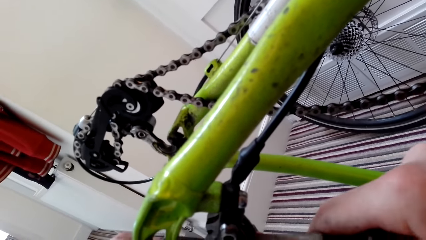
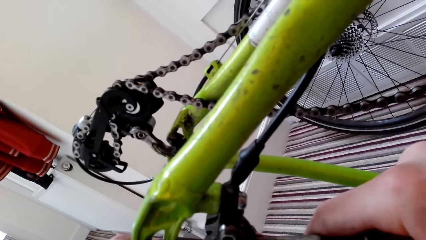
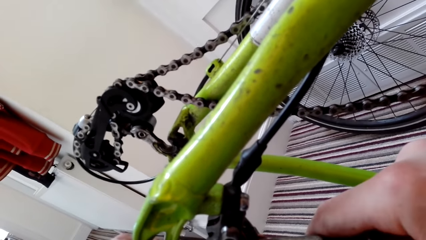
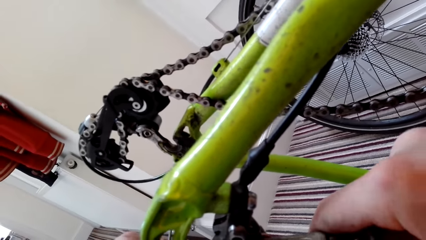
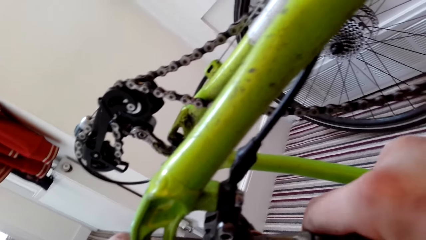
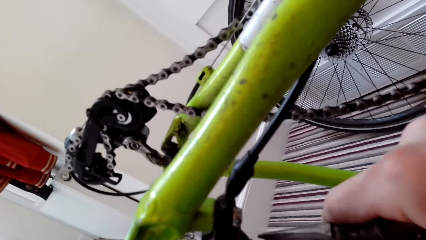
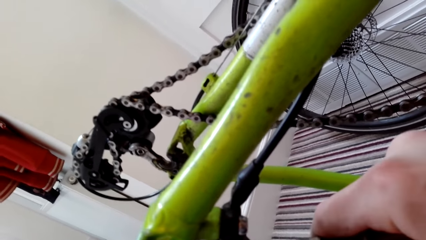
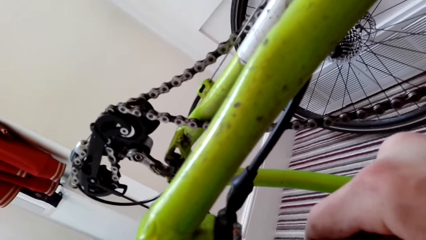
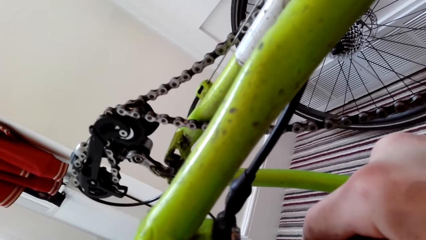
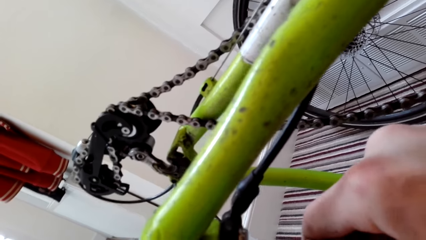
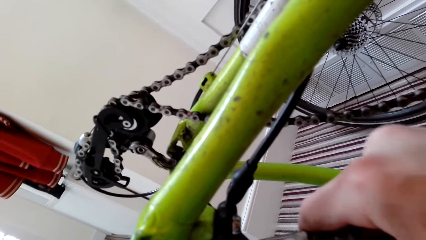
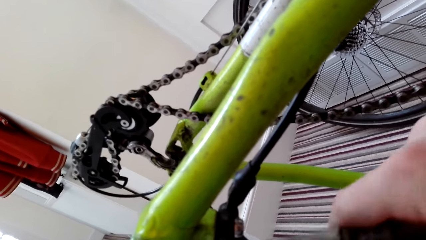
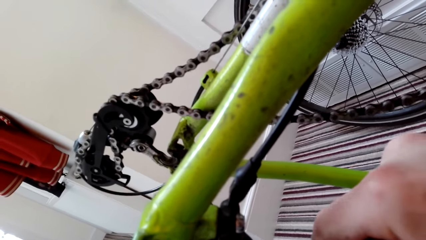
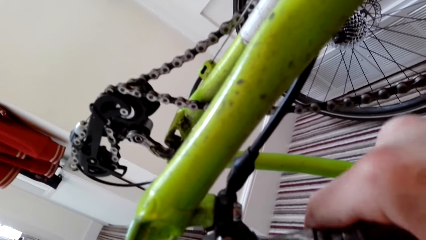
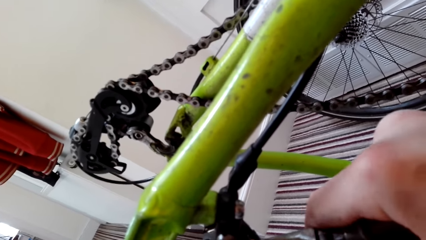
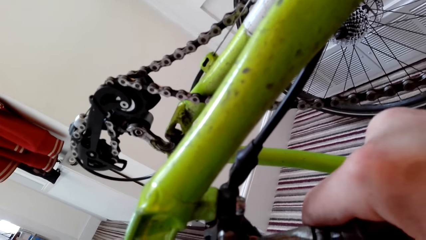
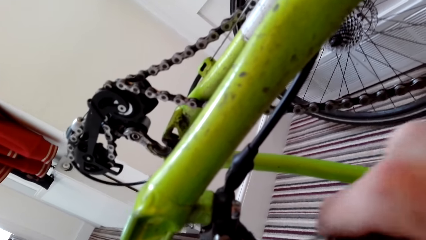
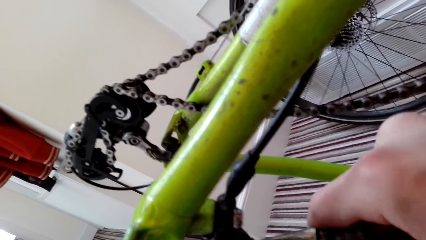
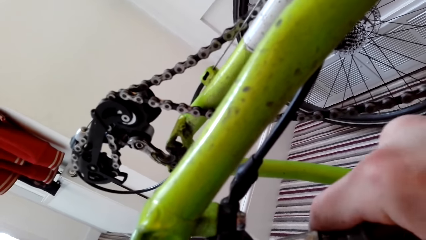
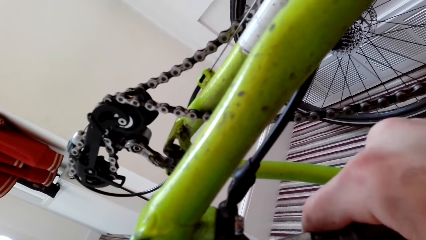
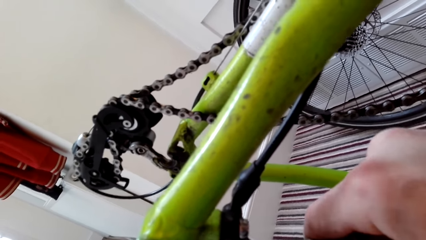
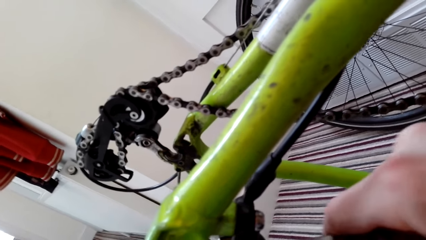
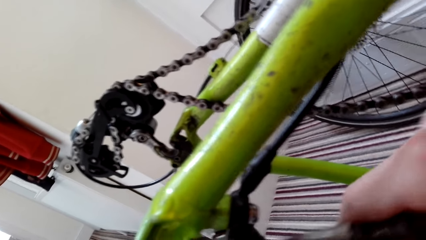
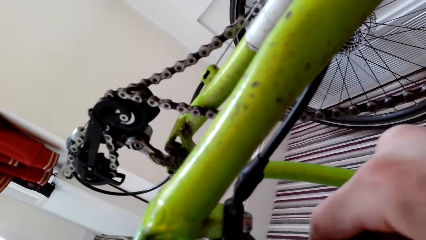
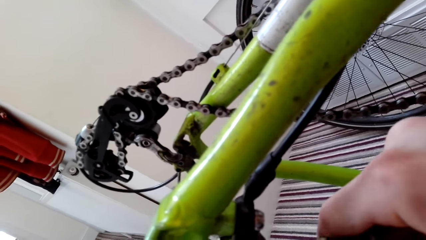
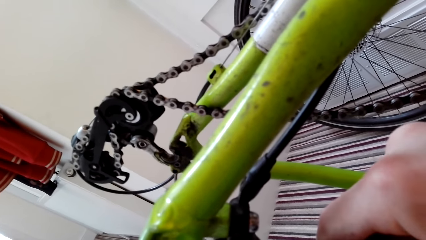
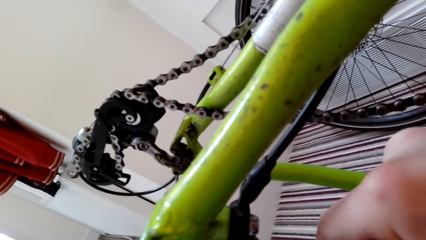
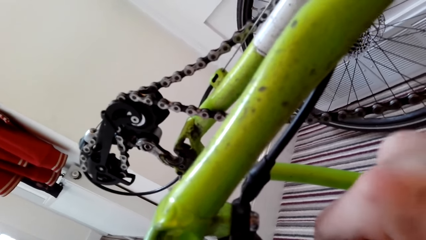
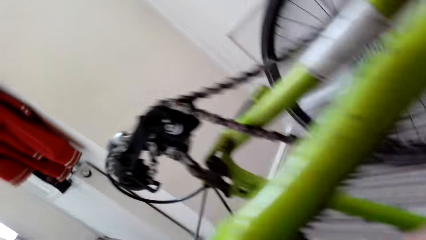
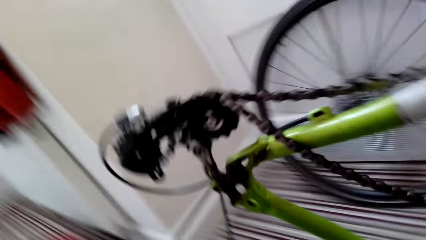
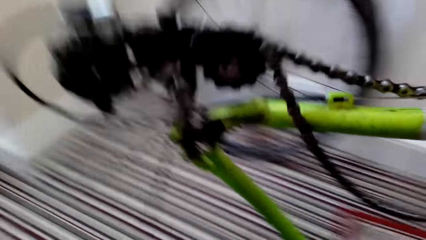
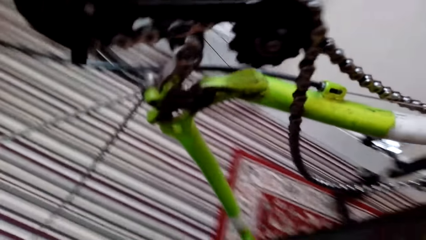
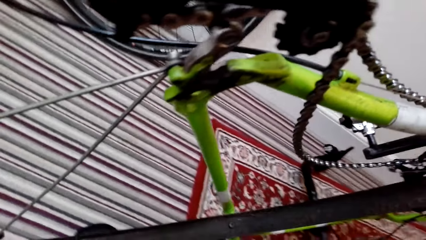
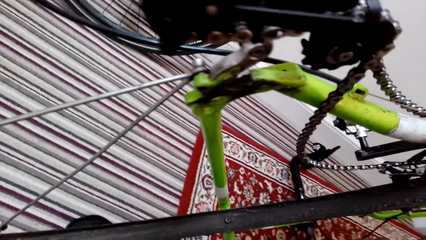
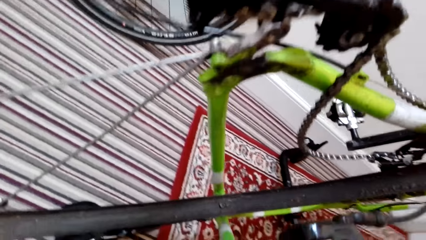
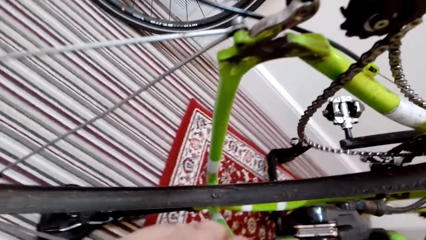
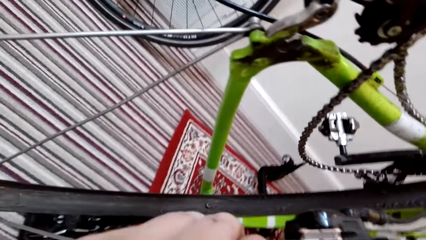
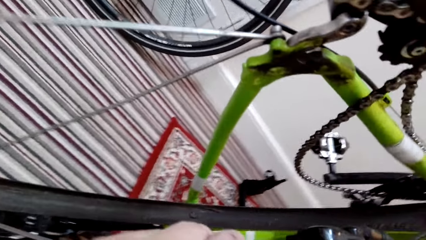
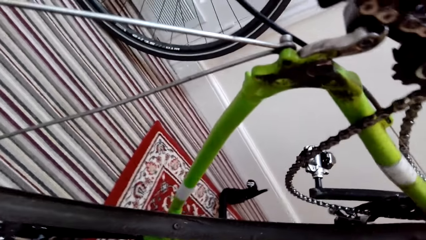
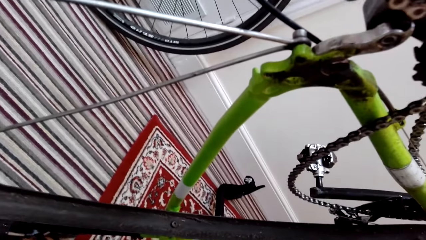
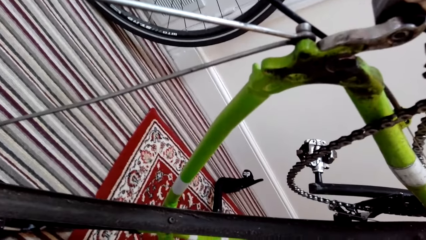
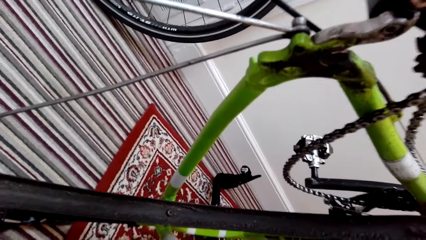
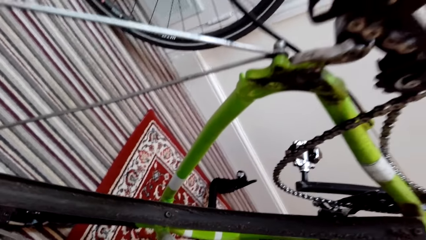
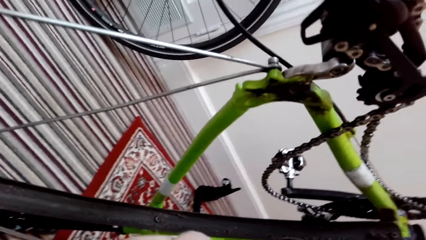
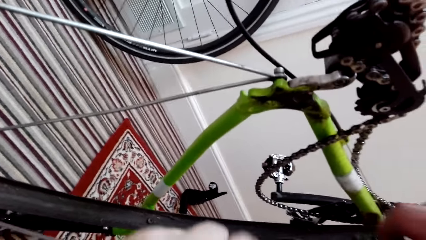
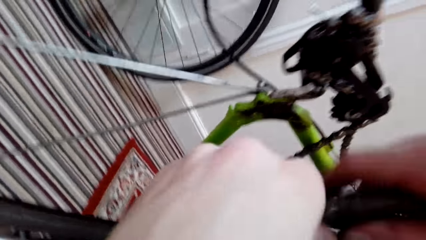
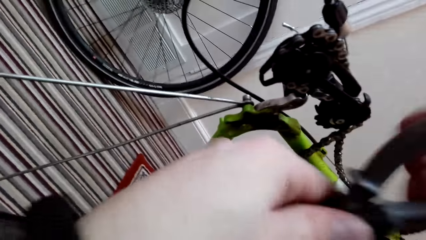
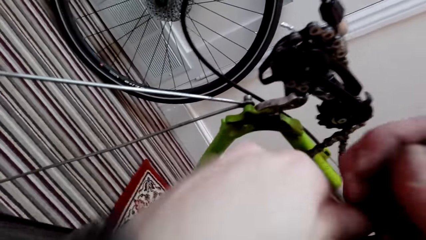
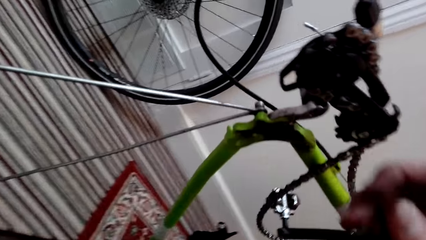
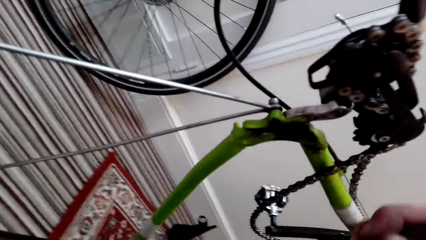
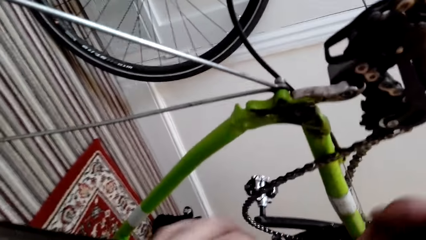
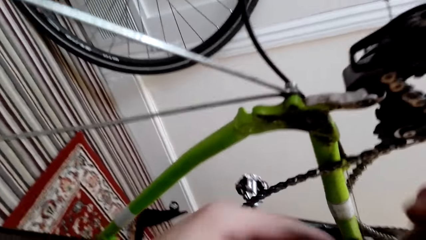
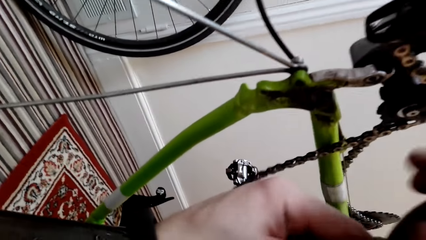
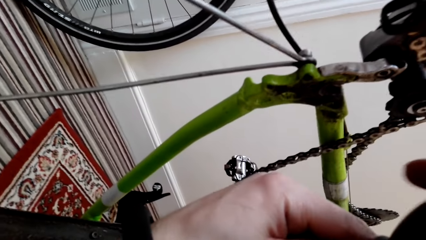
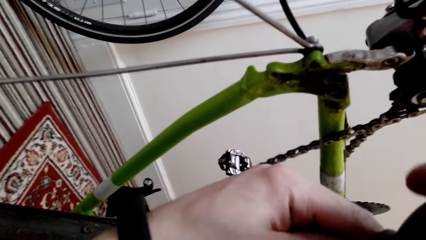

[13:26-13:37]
The camera wearer looks around.

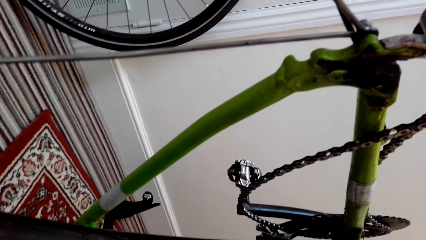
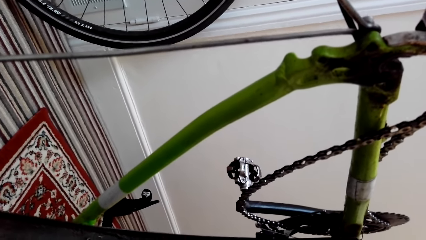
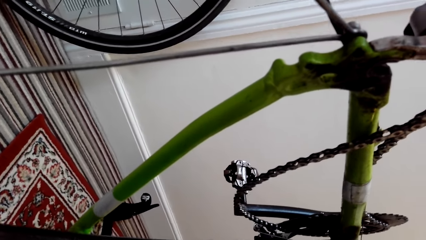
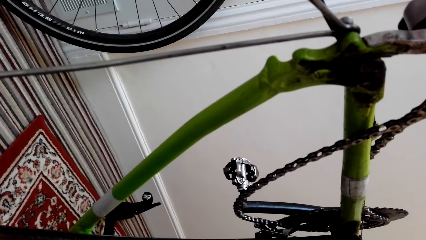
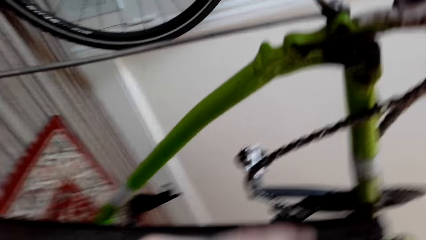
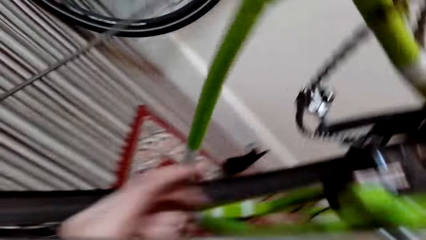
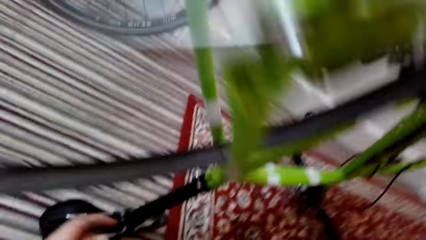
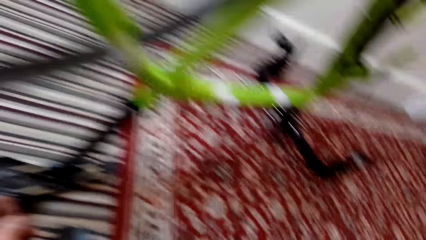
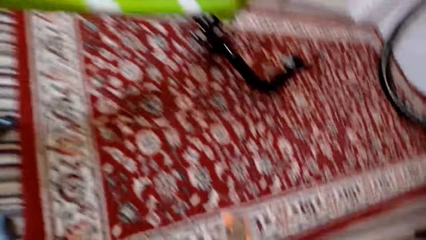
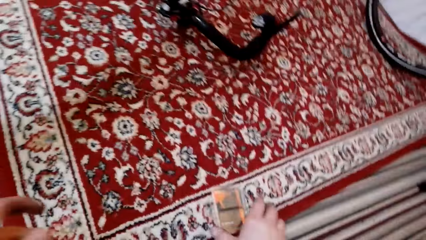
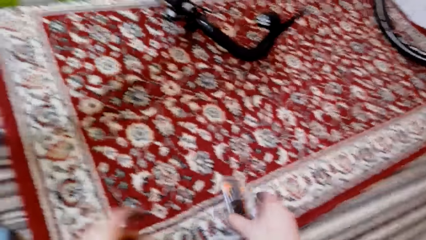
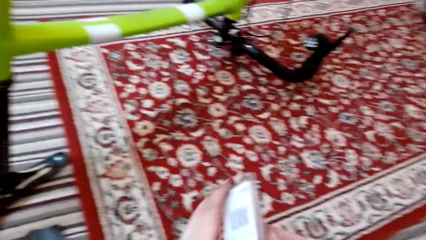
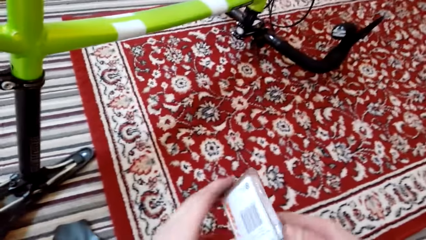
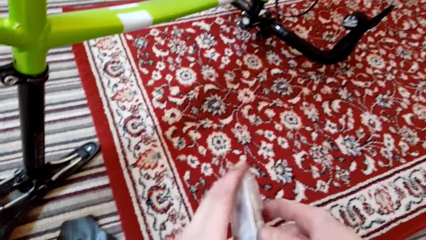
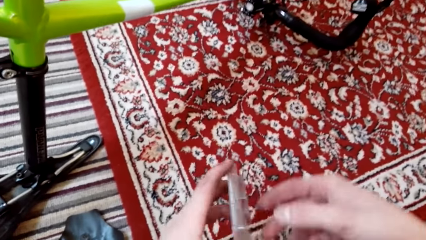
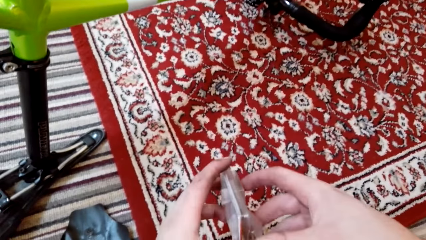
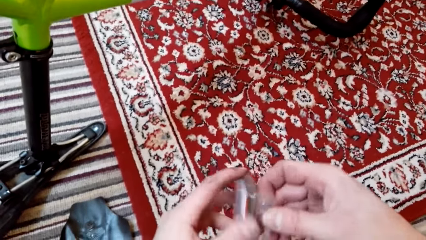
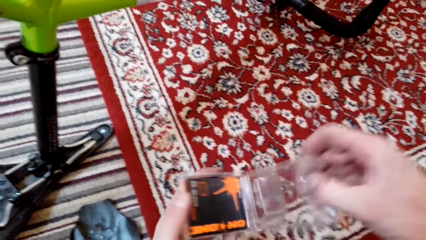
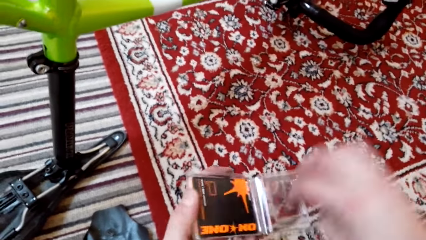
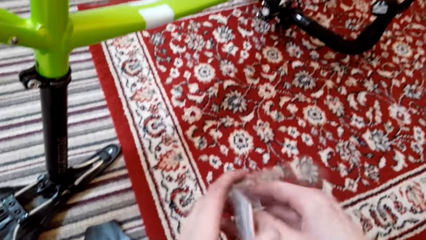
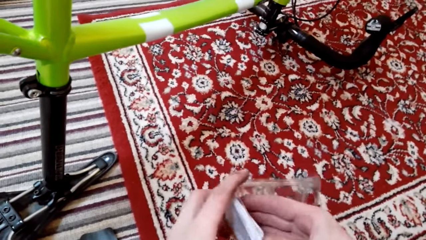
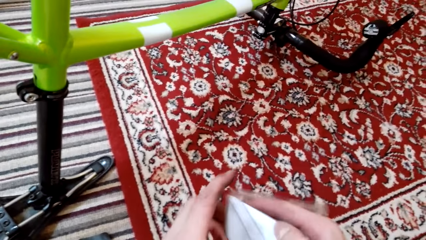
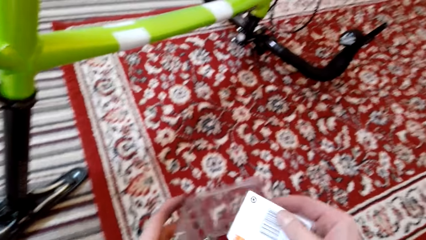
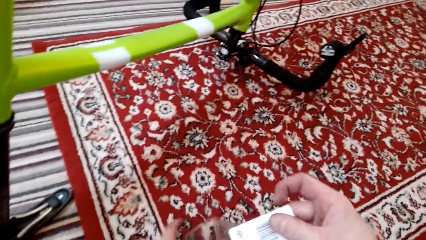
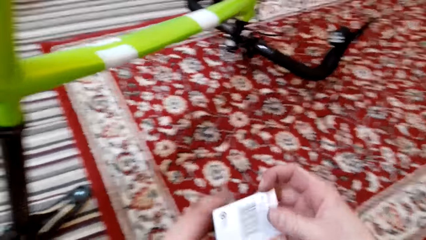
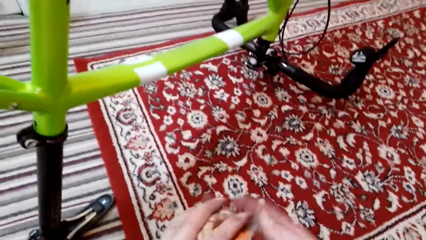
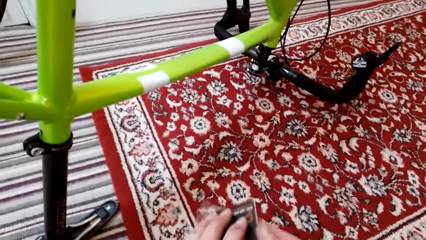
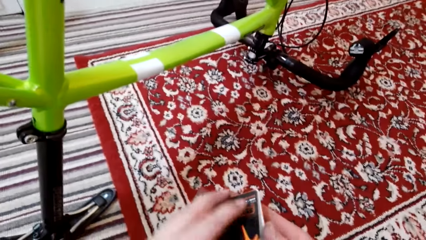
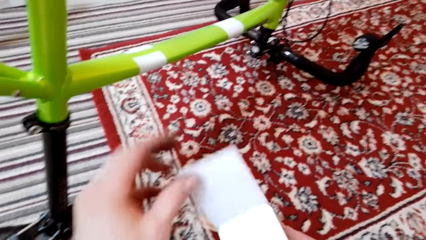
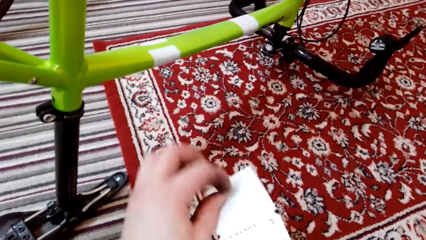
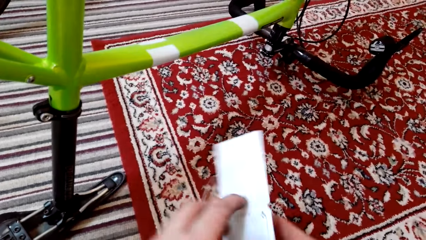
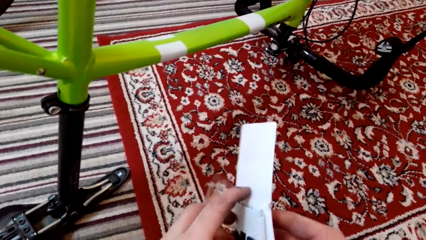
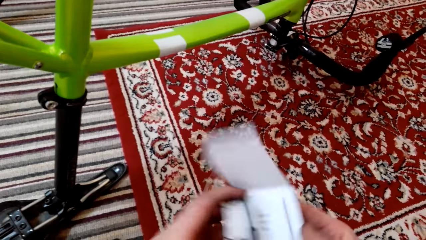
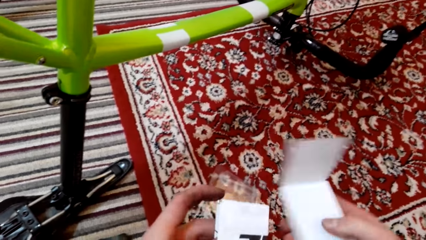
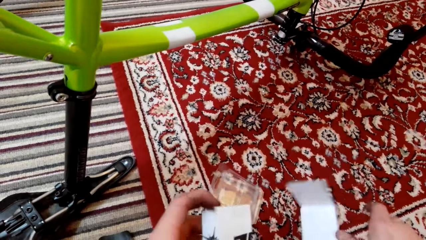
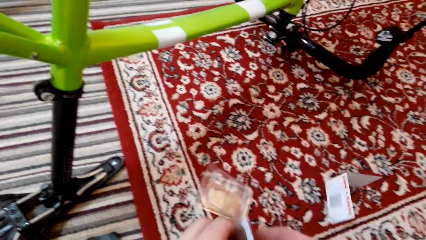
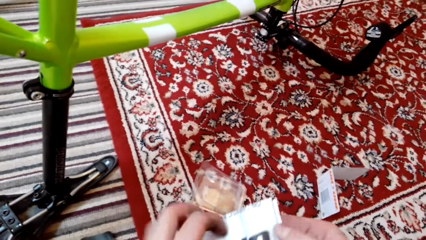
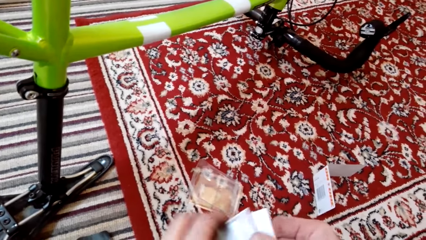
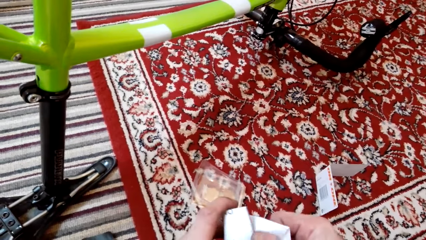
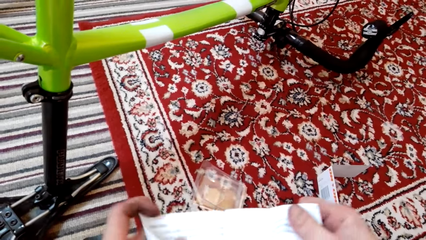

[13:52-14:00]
The camera wearer picks up a packet of something from the carpet. They open the packet. They remove a paper from the packet. They open the installation paper guide.
